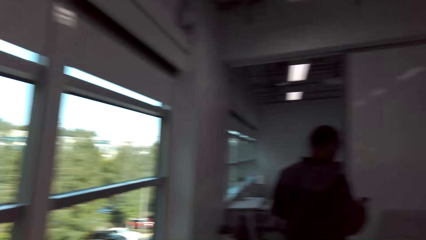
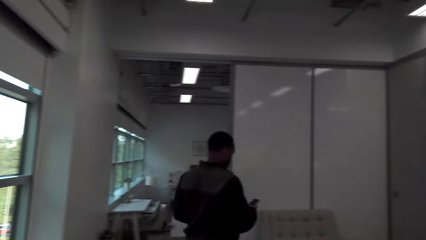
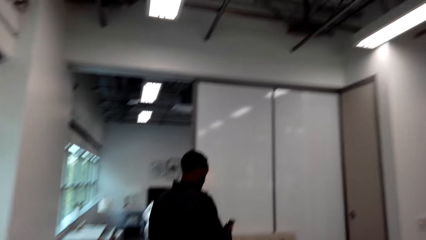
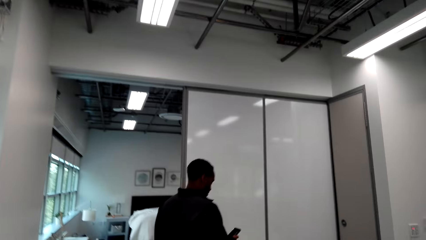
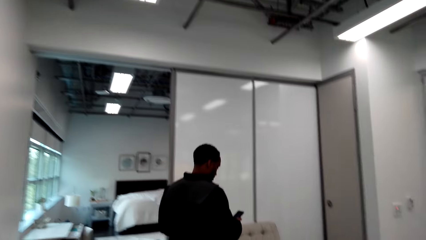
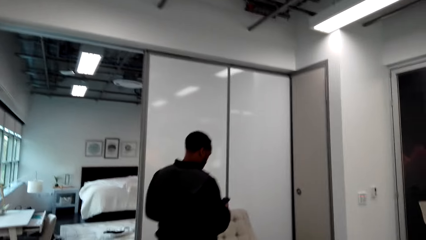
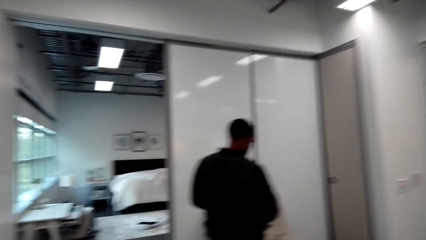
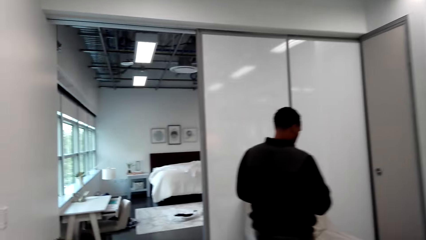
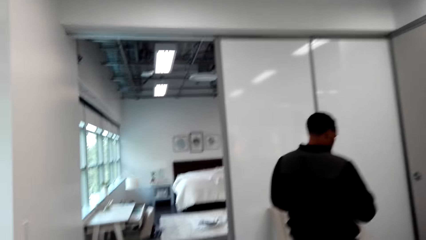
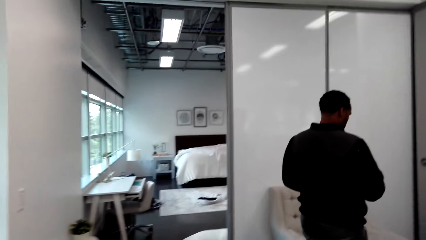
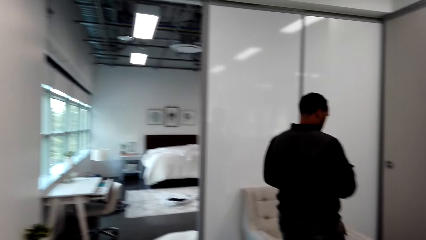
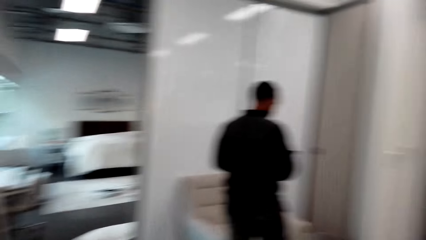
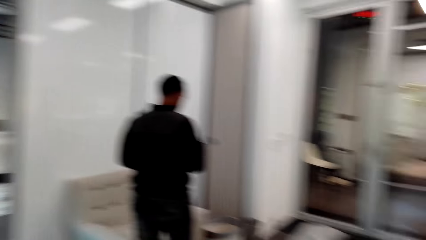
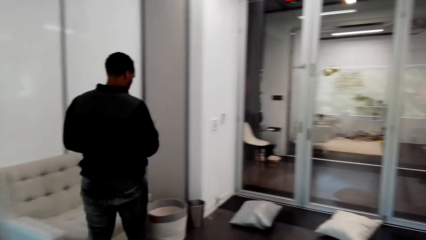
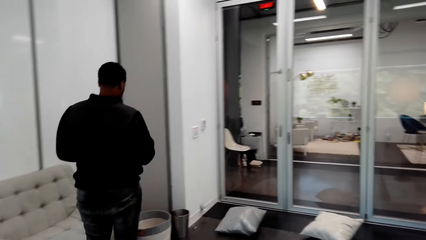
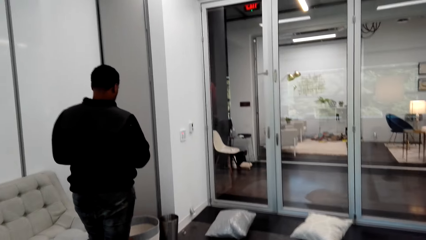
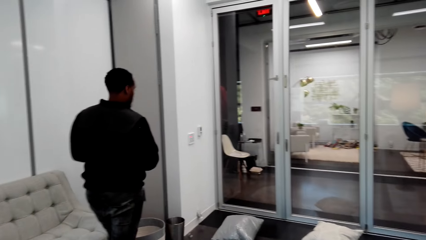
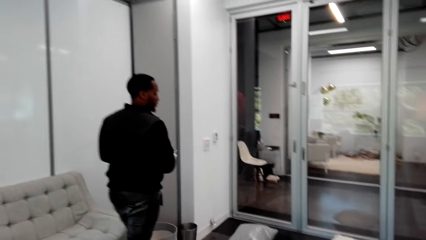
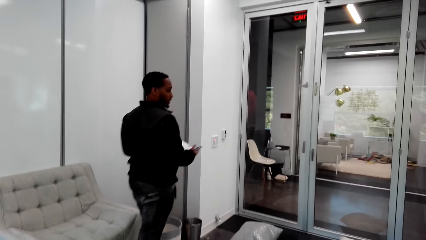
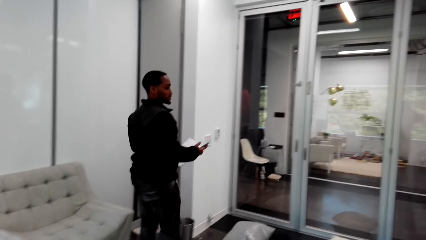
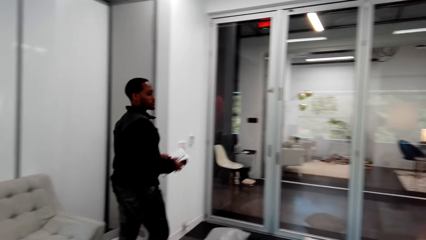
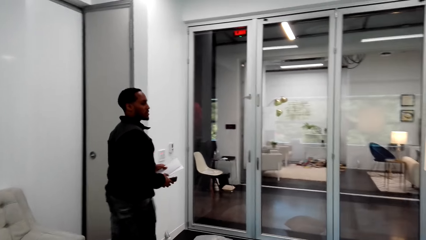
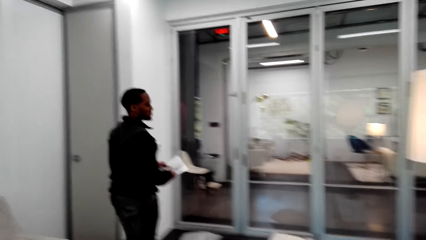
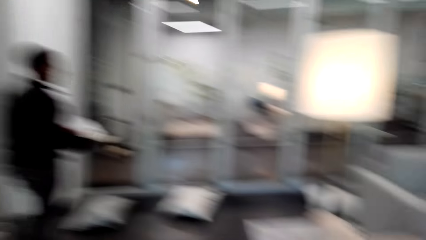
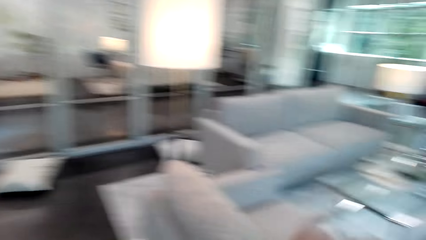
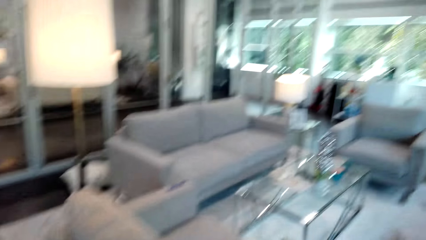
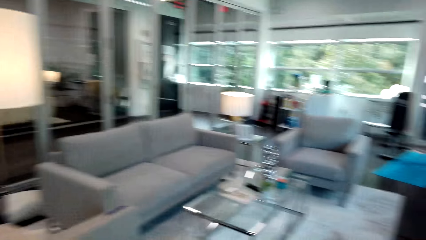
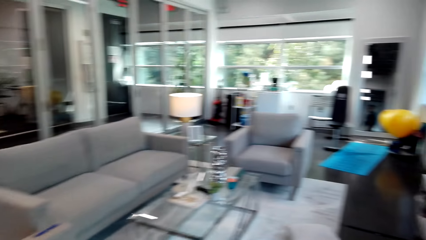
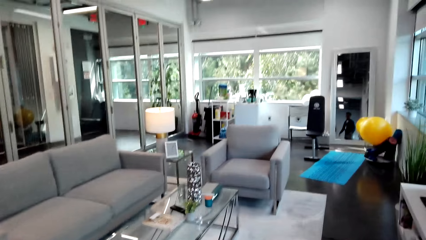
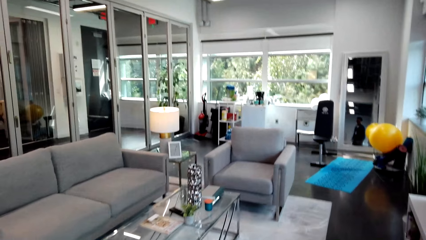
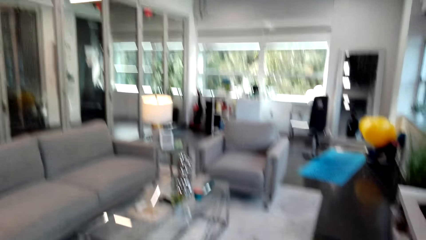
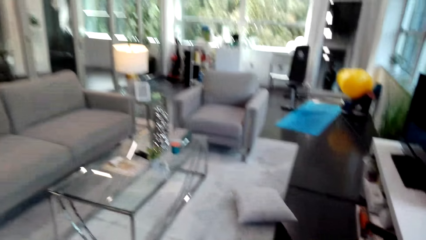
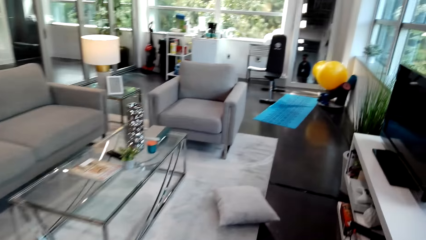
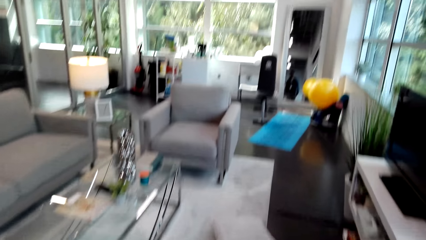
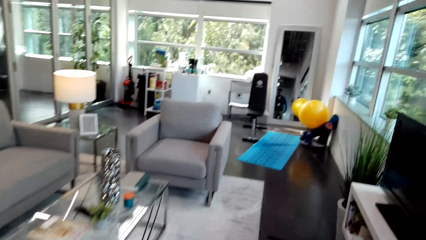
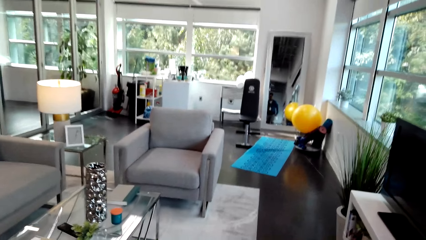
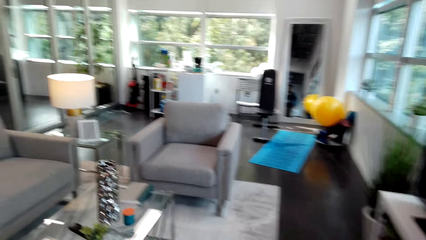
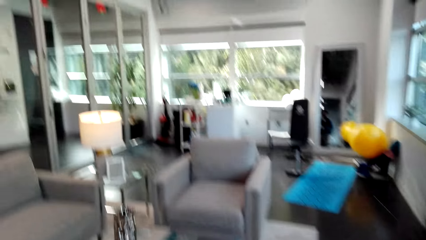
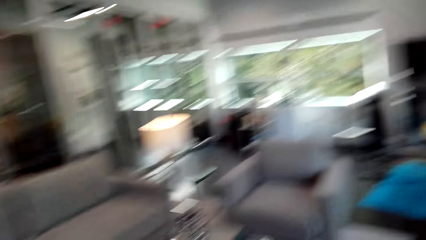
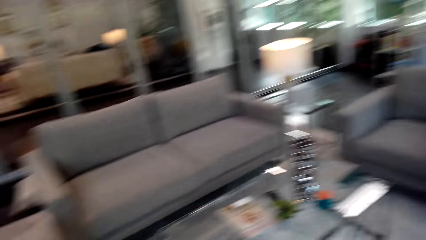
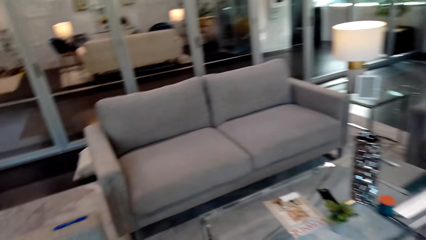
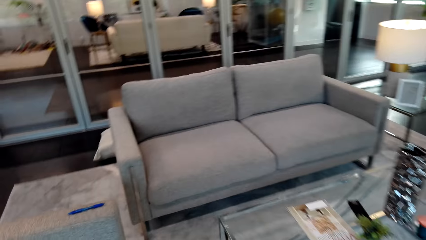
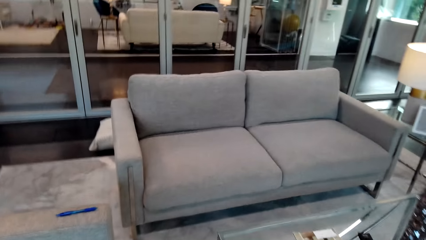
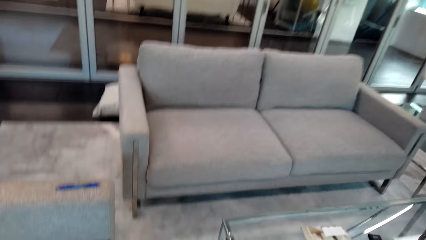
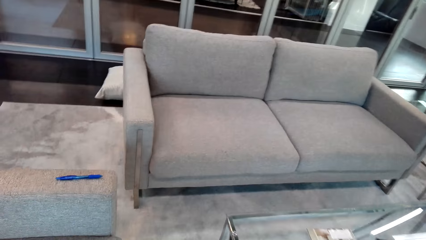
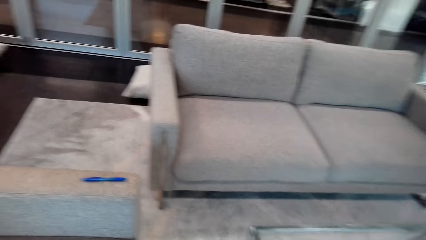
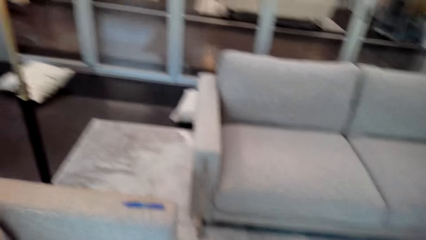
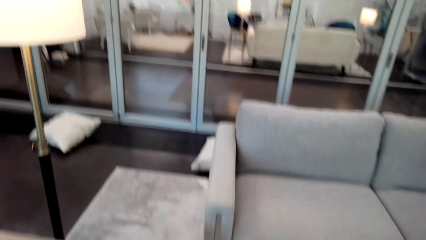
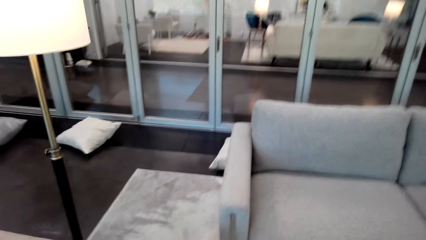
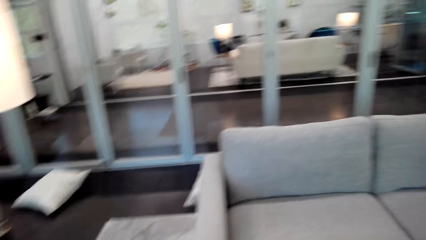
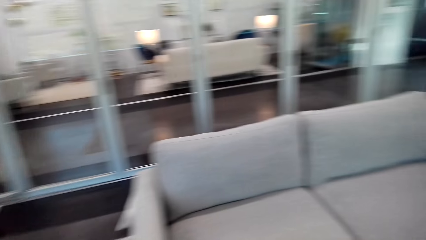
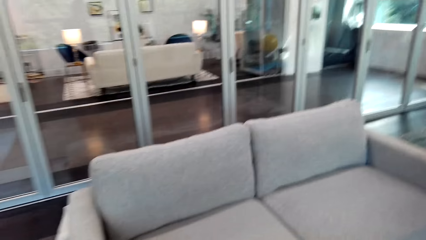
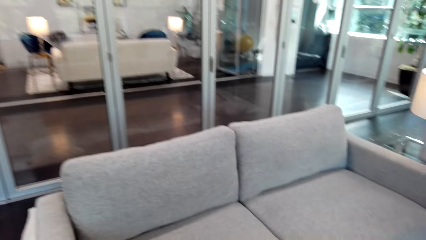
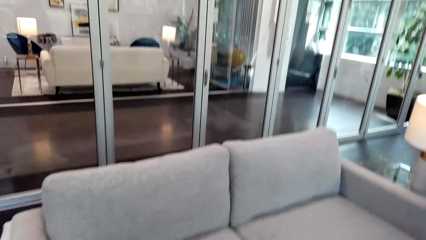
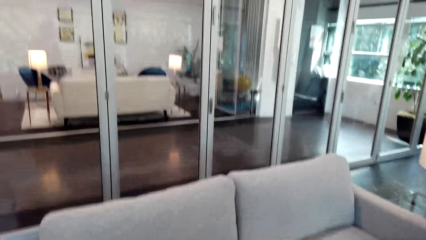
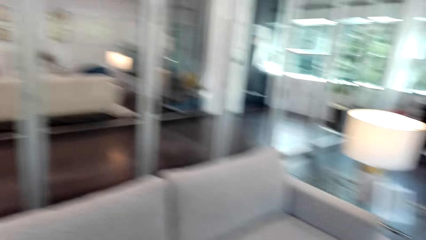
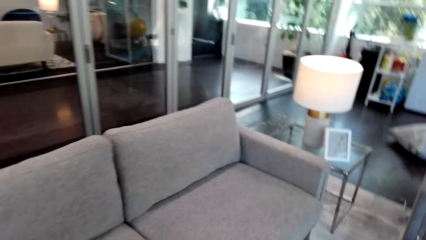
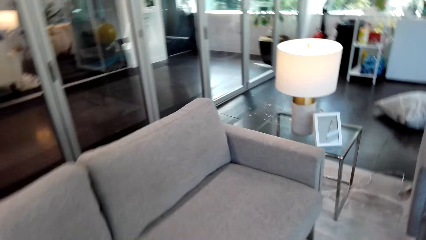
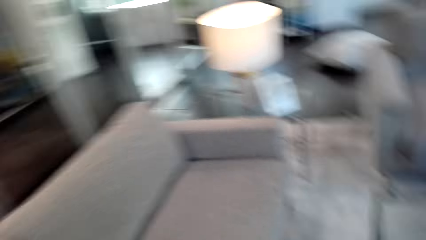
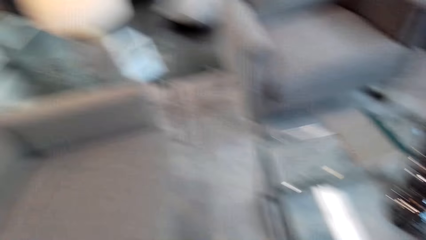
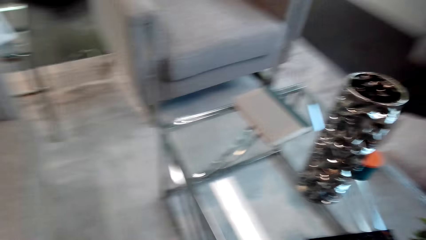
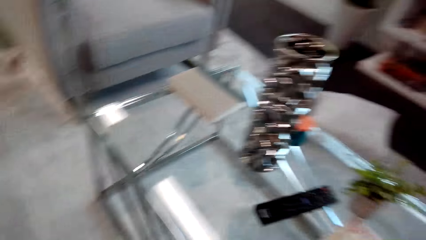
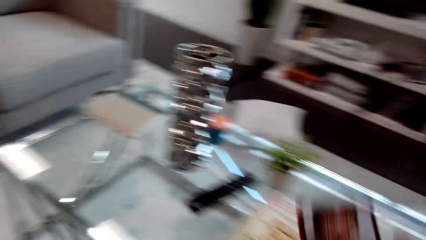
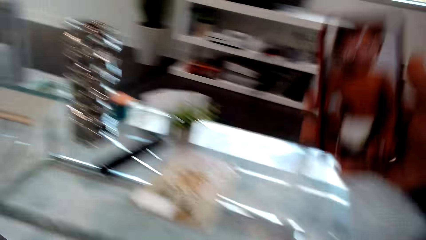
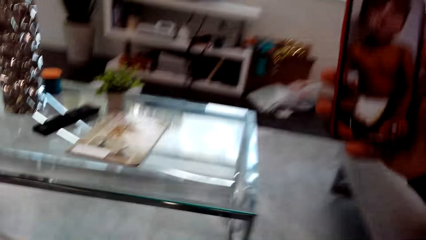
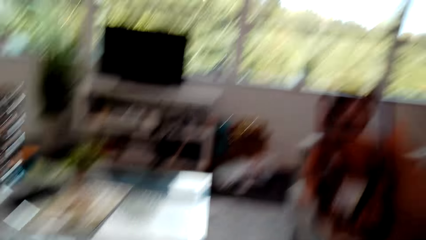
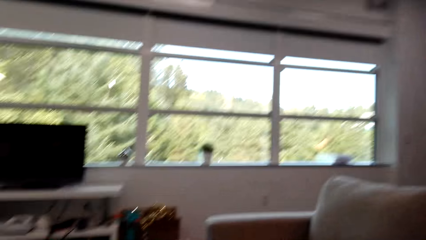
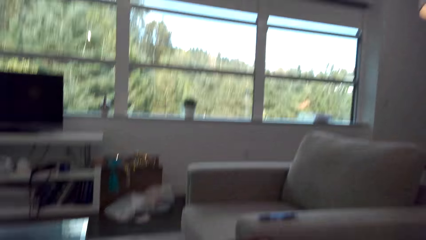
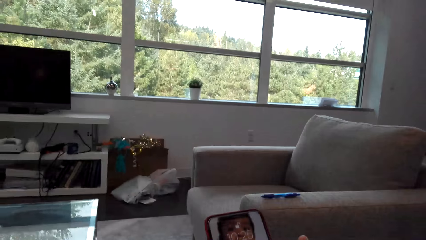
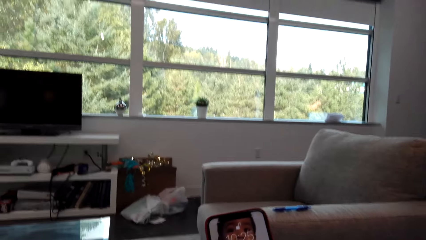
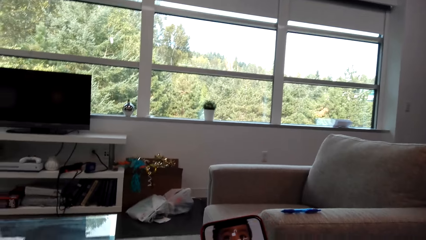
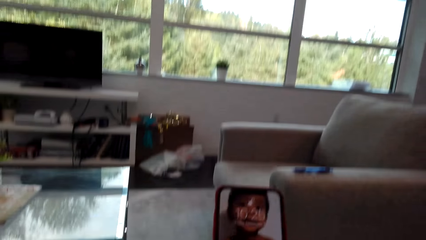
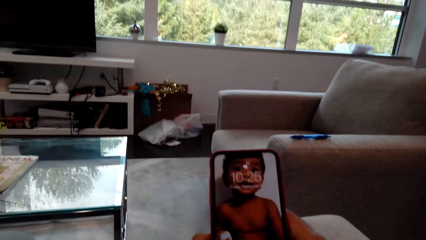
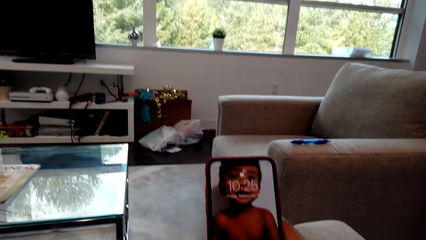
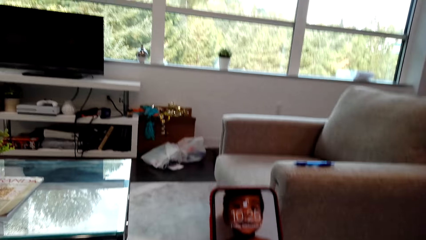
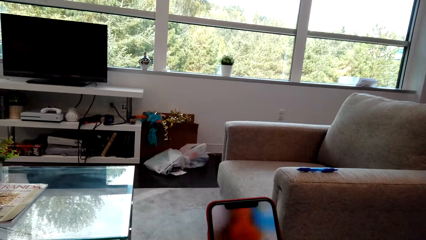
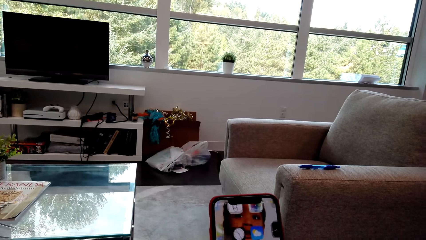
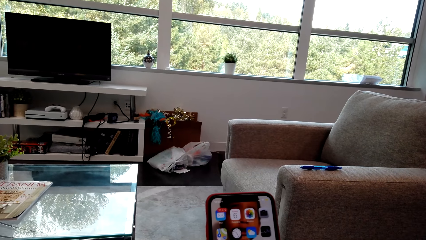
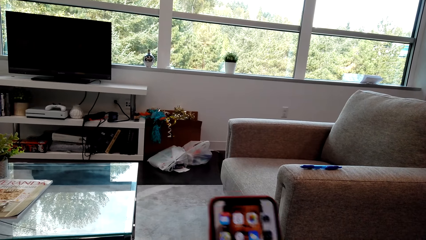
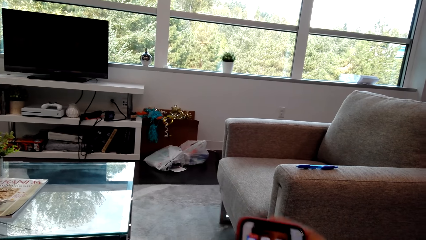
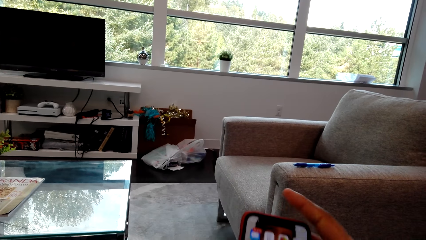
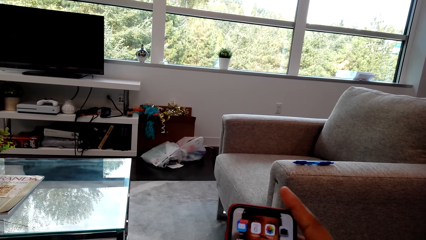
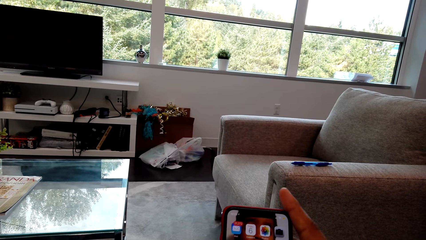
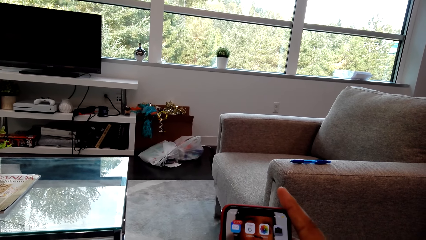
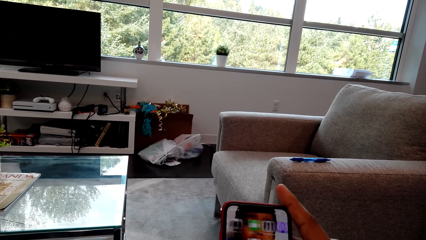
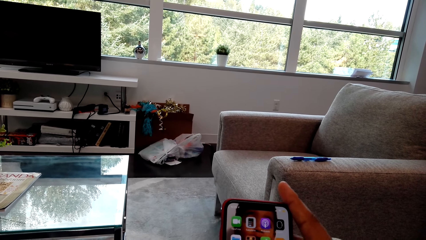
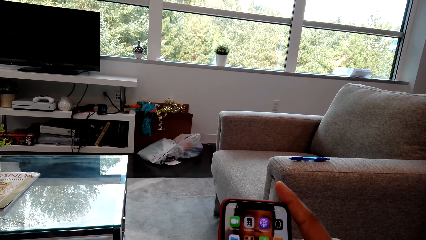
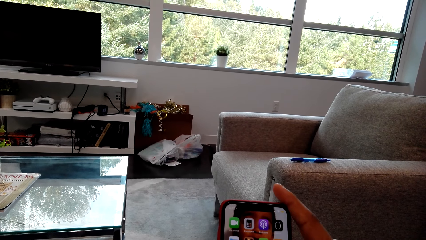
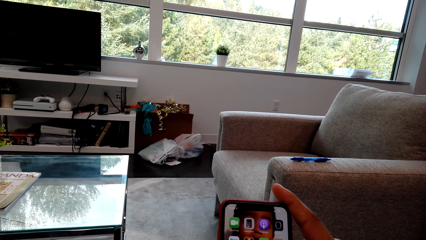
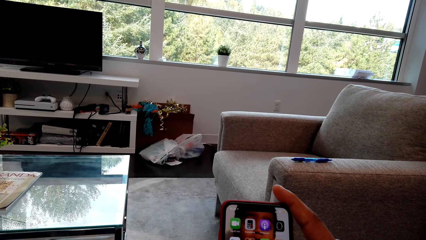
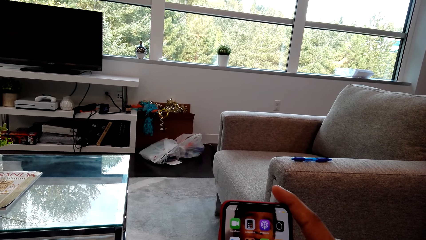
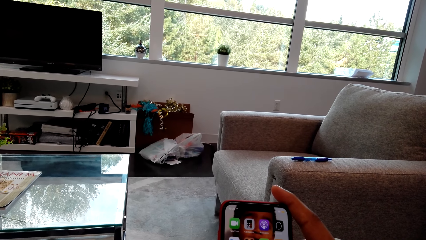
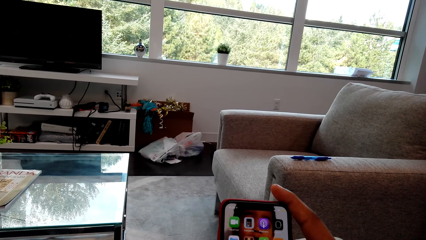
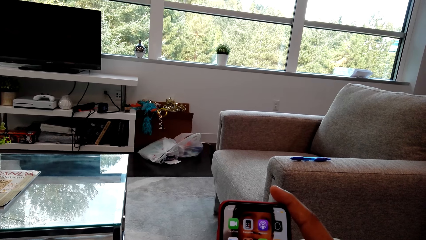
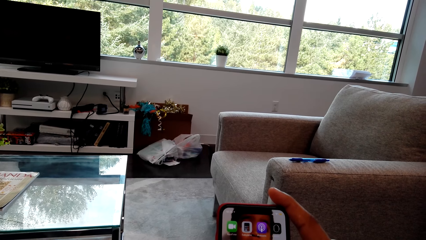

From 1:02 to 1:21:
A man dials his cellphone. The camera wearer looks around the house and walks. He holds his cellphone or phone in the hand. He touches the phone. He dials through his cellphone.
